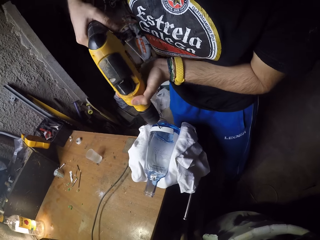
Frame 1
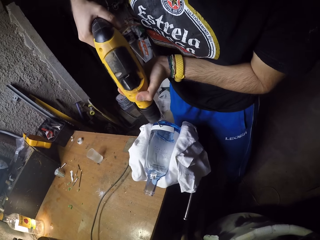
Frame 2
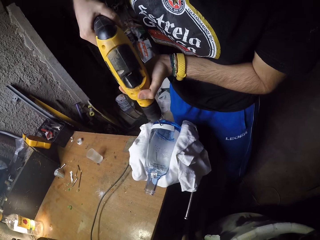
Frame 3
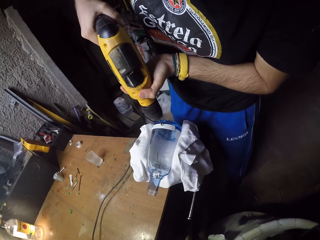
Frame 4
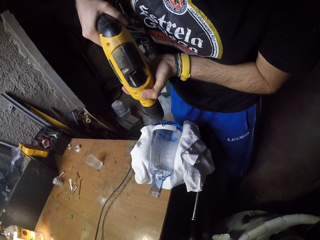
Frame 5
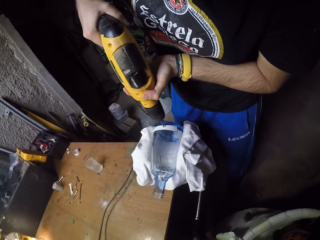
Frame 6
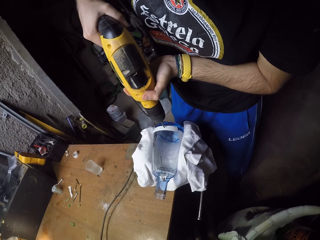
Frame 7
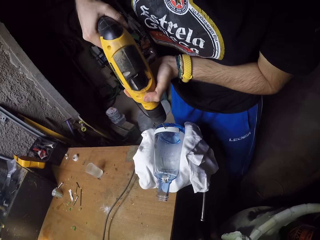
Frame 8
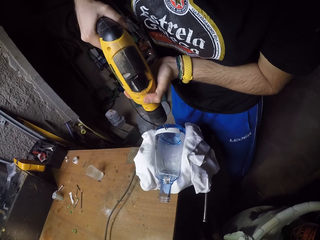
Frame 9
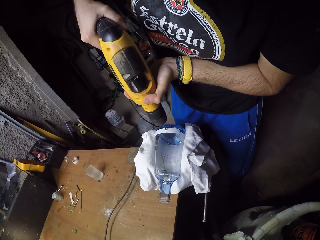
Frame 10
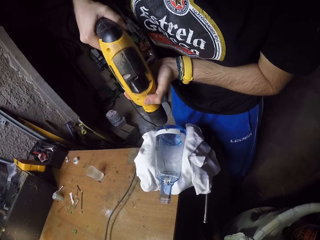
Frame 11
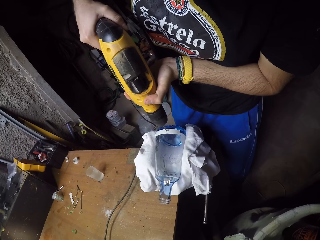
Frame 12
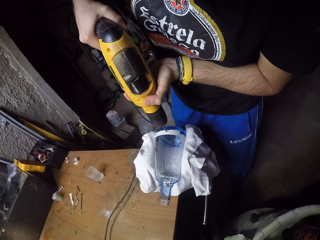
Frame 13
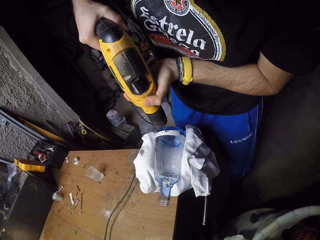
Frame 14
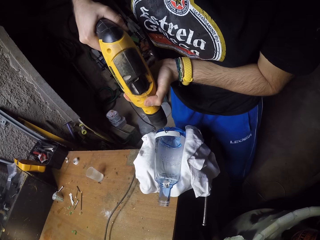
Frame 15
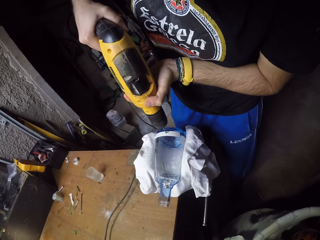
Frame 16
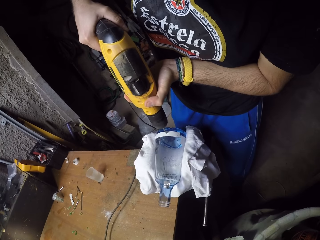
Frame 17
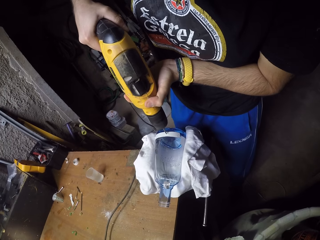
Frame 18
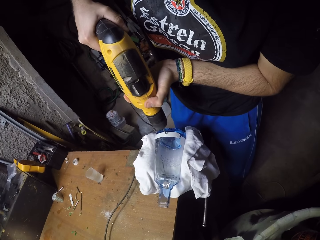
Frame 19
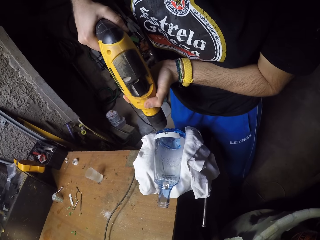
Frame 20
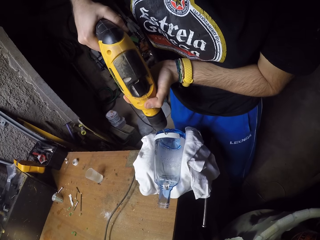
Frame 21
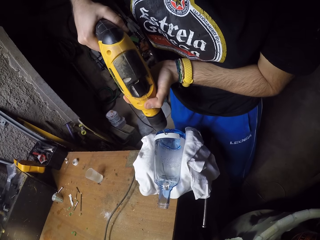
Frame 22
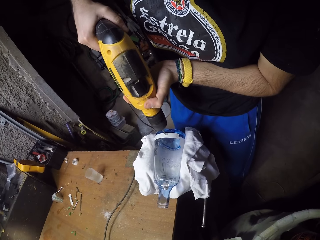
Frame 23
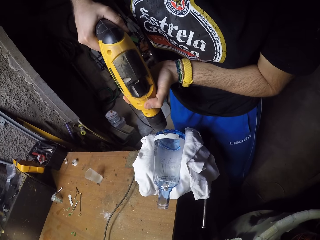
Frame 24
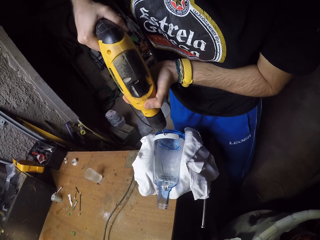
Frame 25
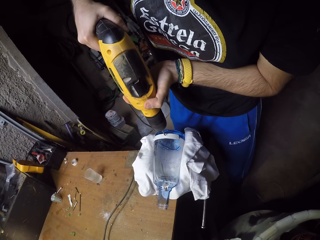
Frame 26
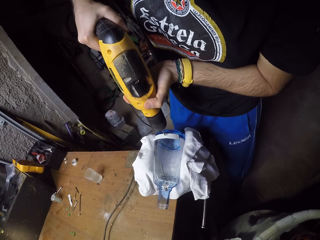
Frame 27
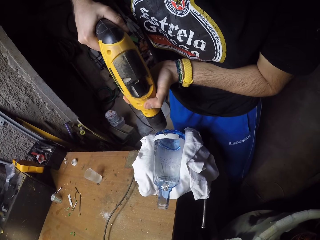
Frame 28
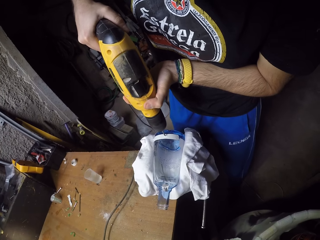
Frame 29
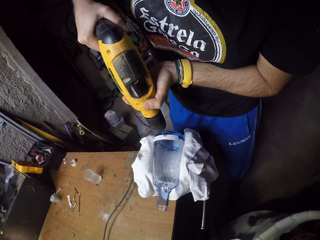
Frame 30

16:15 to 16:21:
The camera wearer drills the glass.

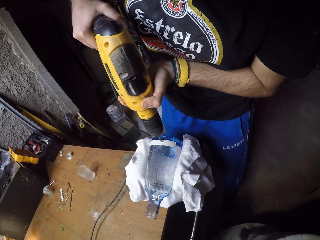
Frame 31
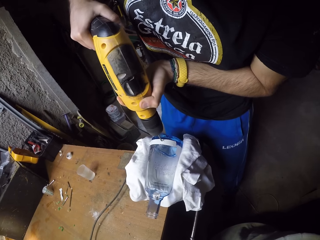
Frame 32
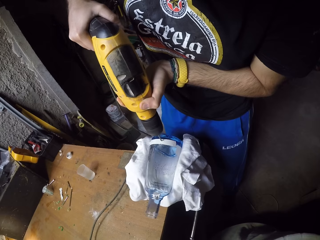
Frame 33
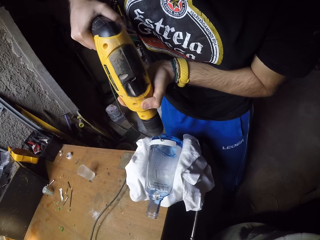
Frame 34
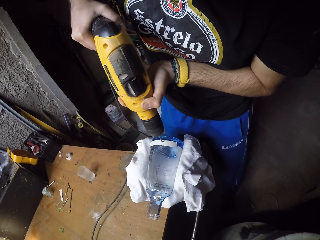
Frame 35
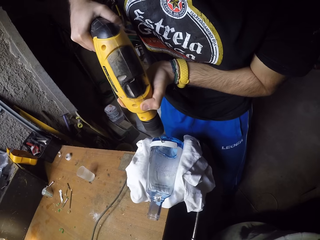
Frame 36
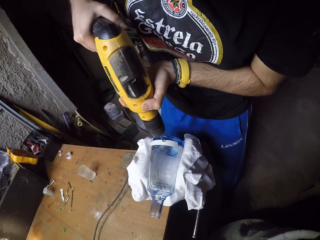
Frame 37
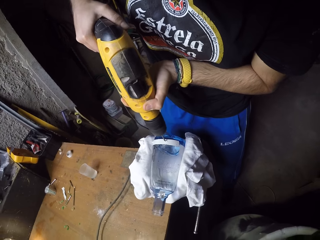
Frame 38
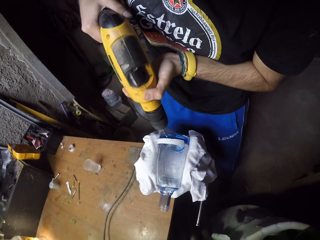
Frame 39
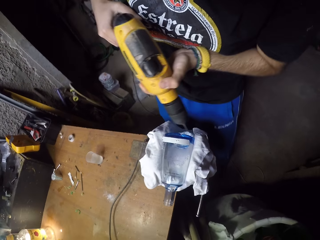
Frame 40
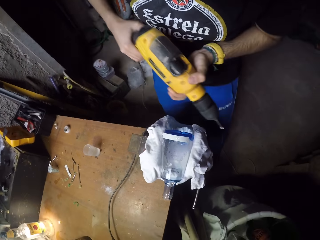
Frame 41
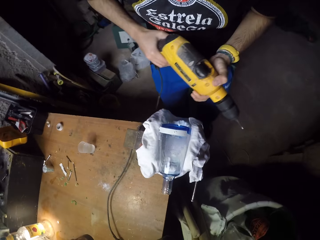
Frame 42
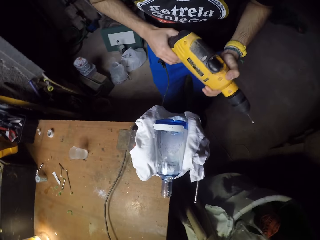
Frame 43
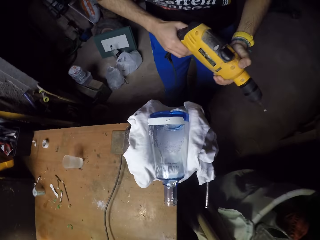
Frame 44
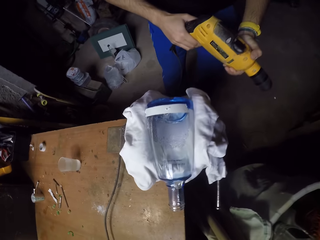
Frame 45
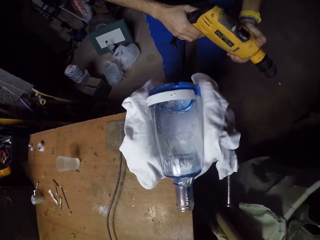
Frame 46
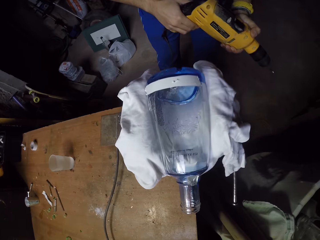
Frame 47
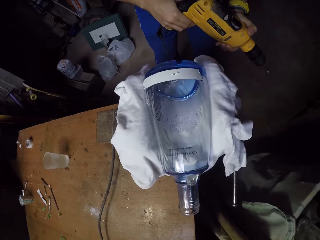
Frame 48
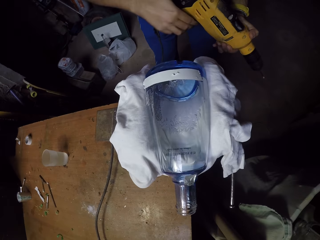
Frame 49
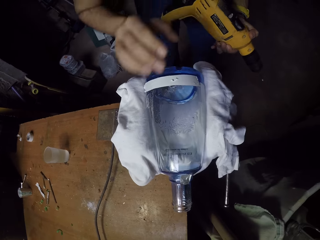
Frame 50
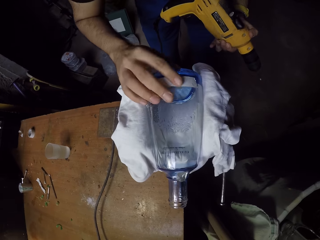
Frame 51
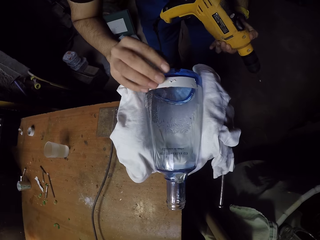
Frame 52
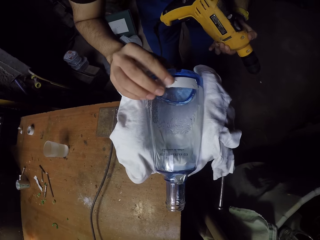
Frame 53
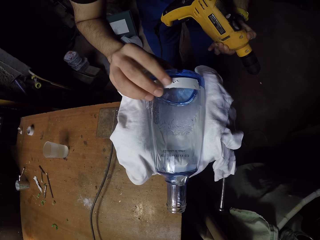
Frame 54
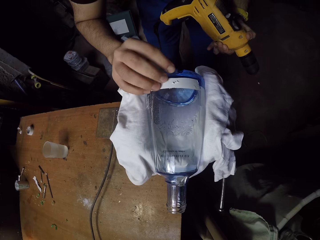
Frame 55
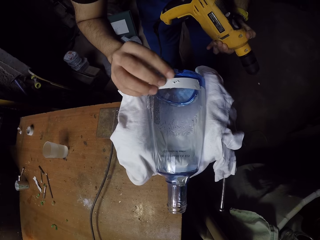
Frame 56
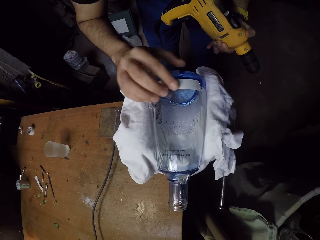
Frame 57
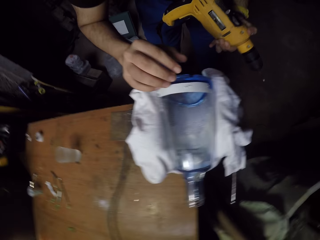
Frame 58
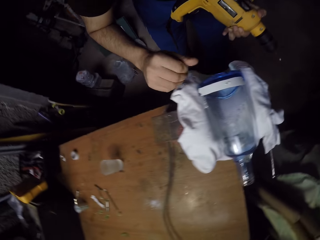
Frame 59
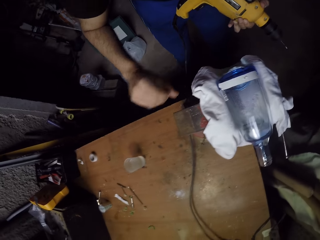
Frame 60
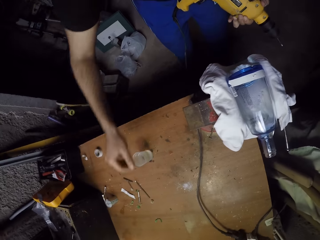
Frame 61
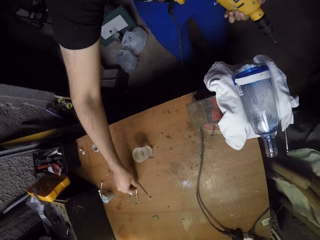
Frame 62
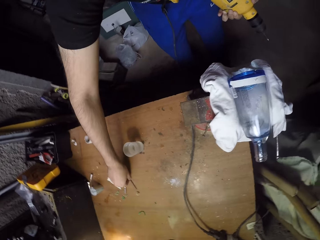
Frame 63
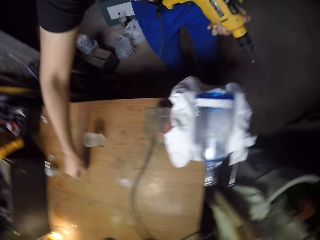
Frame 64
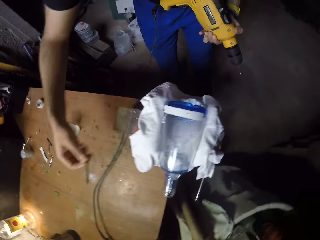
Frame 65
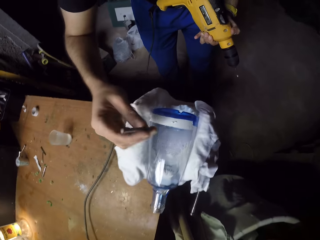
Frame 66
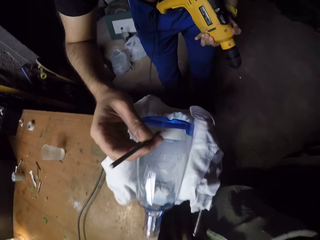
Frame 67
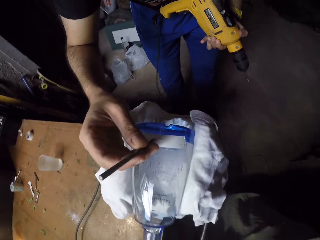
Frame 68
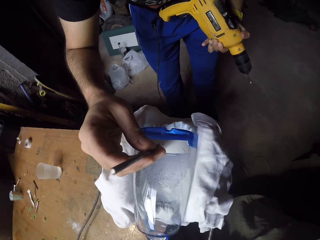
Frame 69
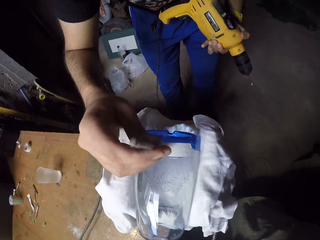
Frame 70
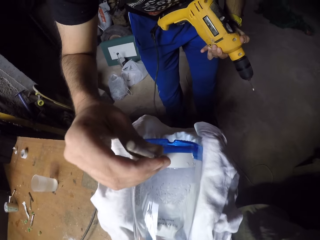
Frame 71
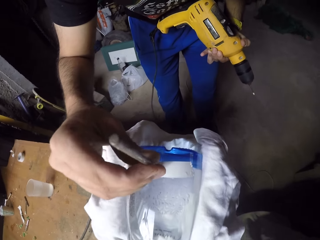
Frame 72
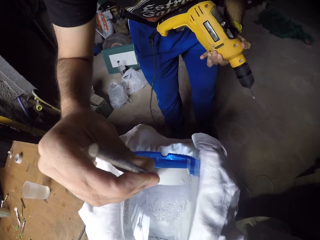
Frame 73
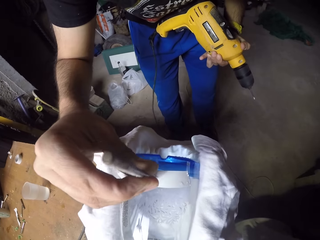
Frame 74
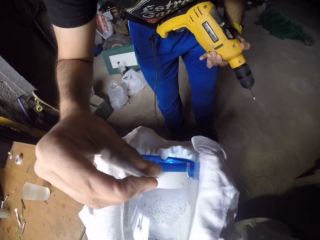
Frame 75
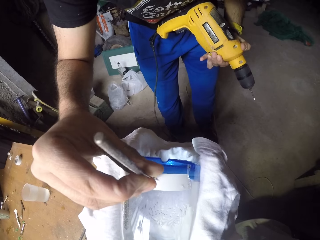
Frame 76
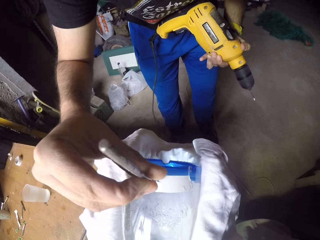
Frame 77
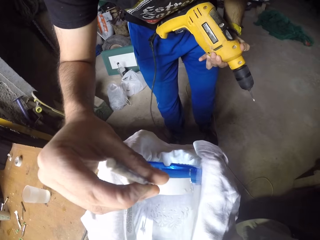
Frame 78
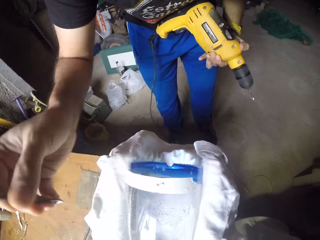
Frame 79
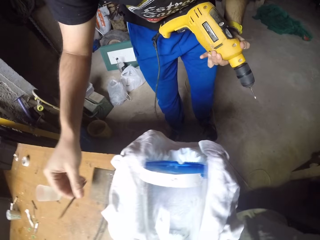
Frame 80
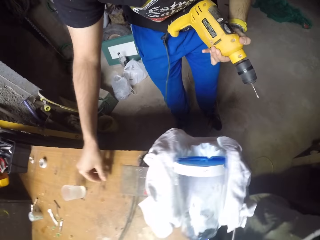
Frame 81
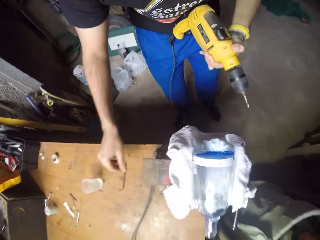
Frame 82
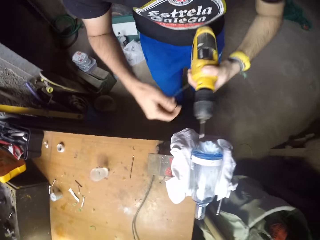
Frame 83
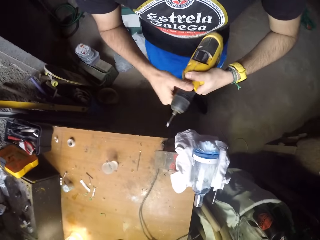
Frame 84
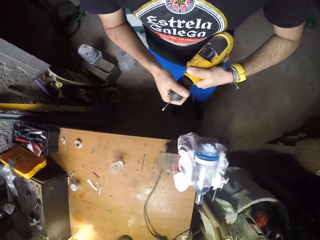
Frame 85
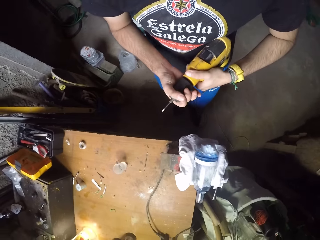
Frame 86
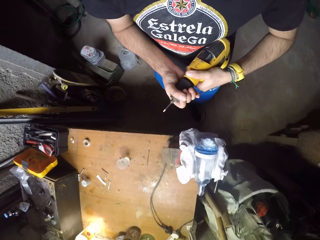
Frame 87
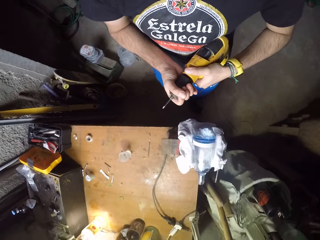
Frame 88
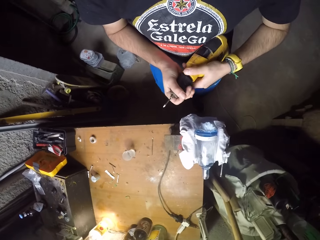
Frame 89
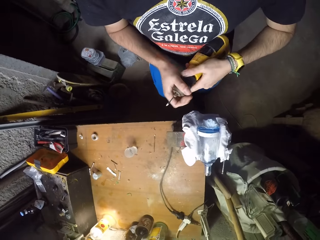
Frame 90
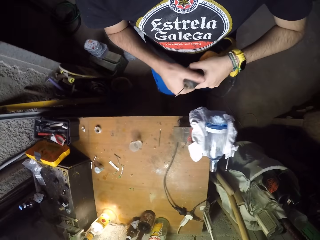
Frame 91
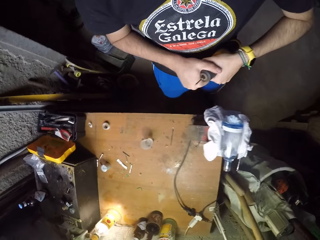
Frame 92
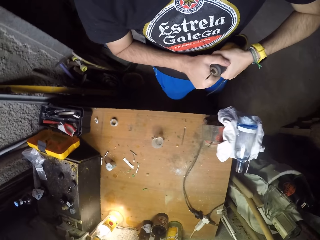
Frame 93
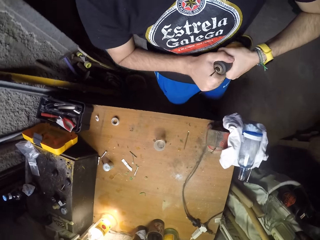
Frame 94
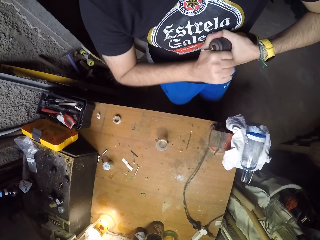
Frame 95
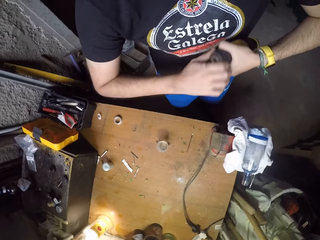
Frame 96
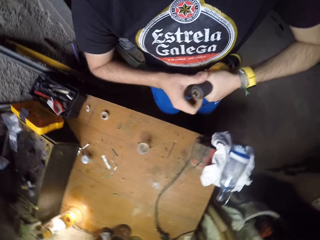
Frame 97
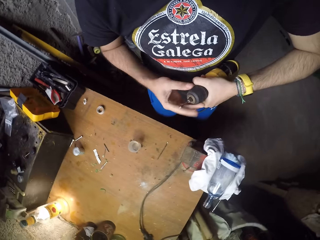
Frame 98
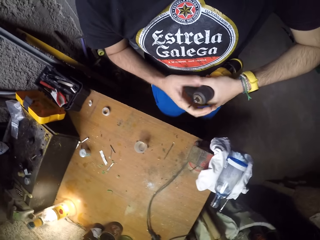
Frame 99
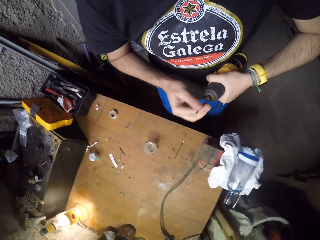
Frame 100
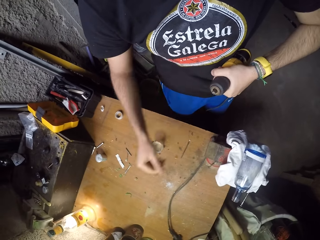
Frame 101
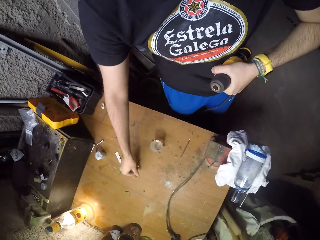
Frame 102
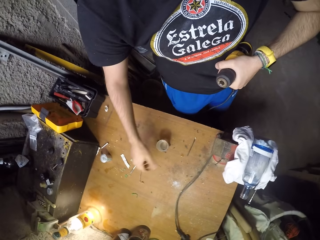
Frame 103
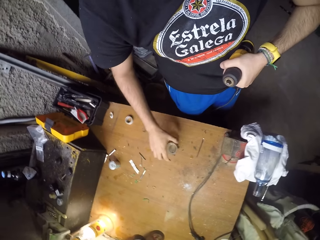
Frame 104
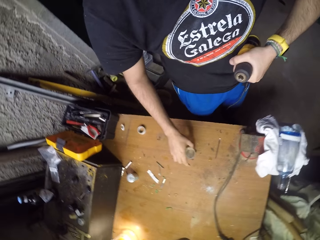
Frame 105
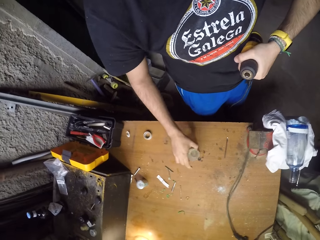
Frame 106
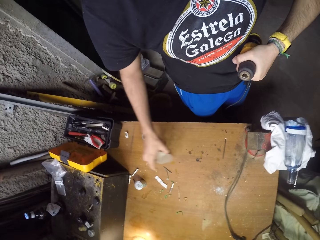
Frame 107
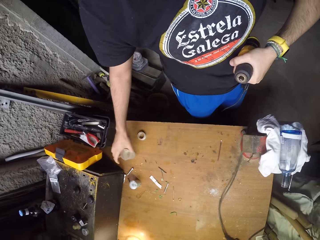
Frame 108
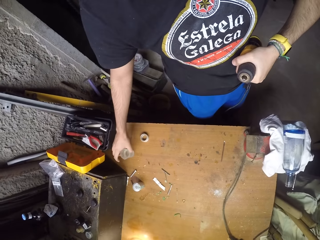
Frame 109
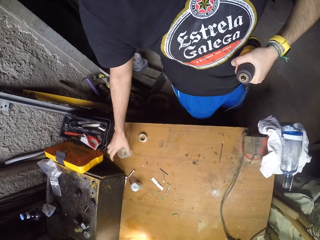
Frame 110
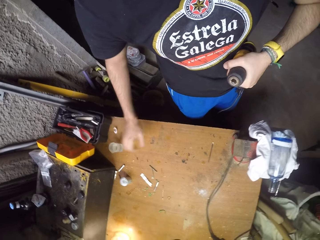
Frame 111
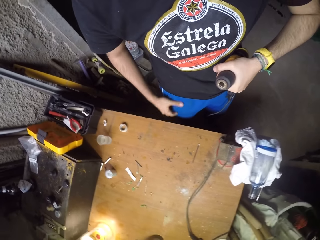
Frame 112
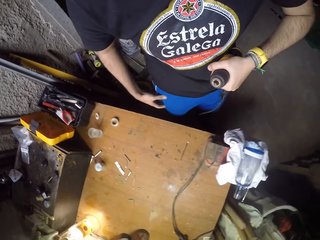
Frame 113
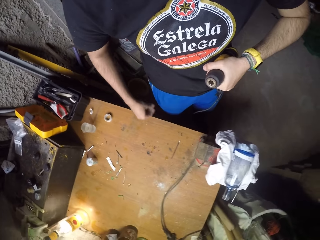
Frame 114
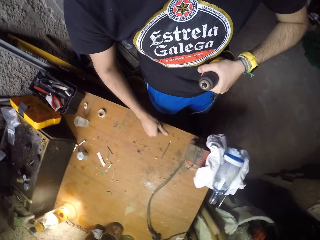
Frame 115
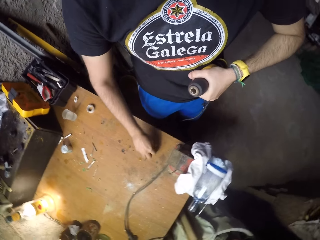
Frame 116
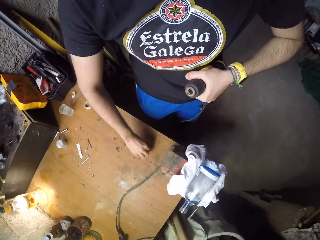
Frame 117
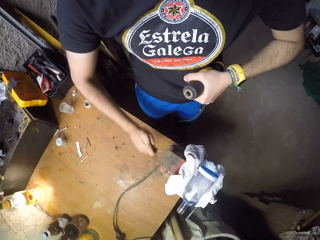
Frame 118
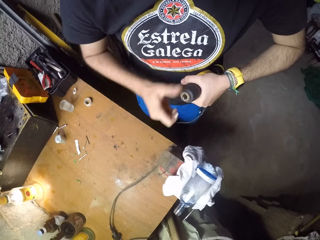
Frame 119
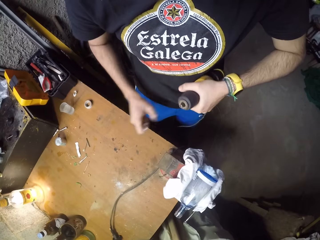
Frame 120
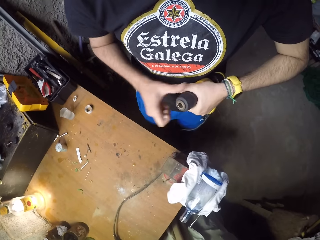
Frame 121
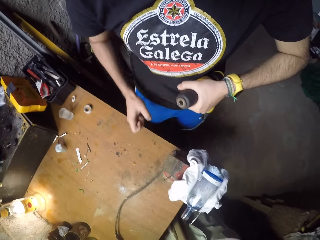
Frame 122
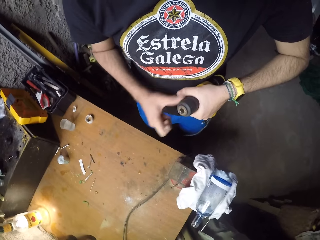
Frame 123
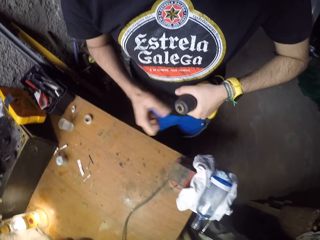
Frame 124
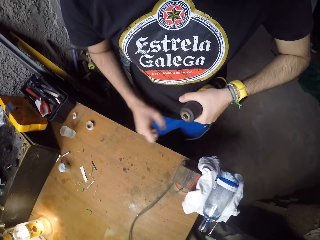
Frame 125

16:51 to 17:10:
The camera wearer lowers the drill. He looks at the glass. He touches a hole on the bottle with his right hand. He picks a drill bit from the table with his right hand. He inserts the drill bit into the hole on the bottle with his right hand. He drops the drill bit on the table with his right hand. He unscrews the drill chuck from the electric drill with his right hand. He removes the drill bit from the electric drill with his right hand and drops the drill bit on the table with his right hand. He picks the plastic container from the table with his right hand. He moves the container aside. He drops the plastic container on the table with his right hand. He picks the drill bit from the table with his right hand. He unscrews the drill chuck from the electric drill with his right hand.
